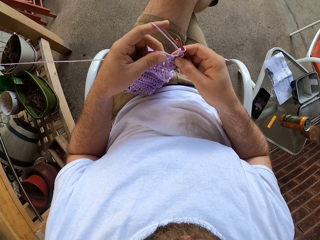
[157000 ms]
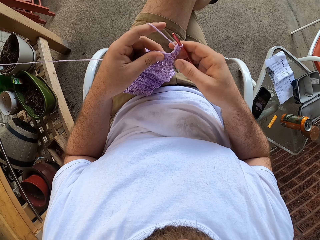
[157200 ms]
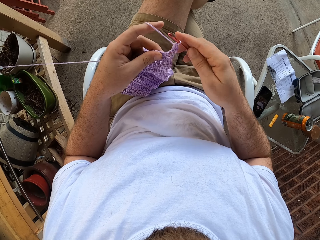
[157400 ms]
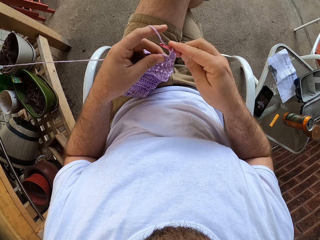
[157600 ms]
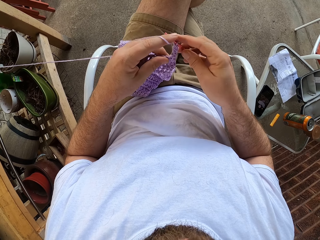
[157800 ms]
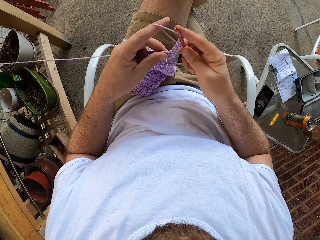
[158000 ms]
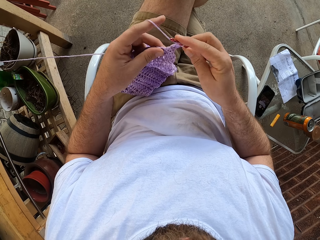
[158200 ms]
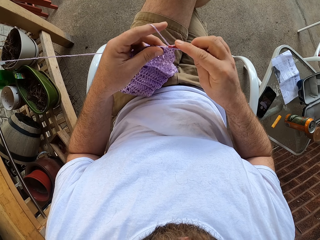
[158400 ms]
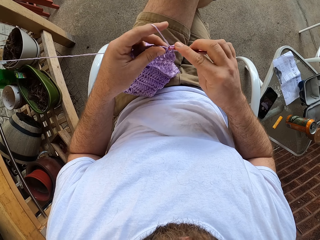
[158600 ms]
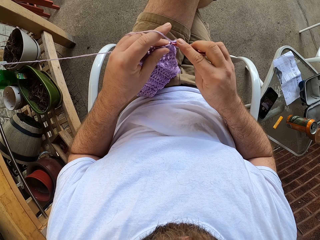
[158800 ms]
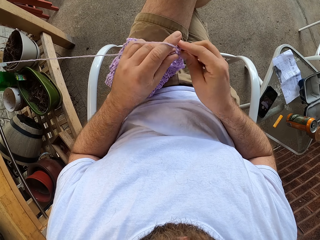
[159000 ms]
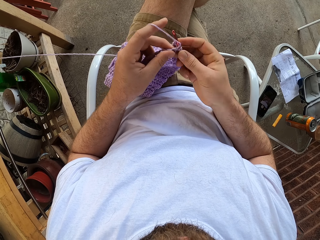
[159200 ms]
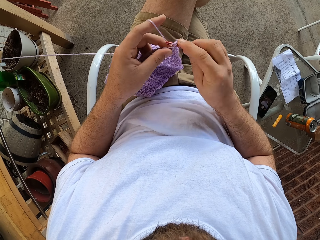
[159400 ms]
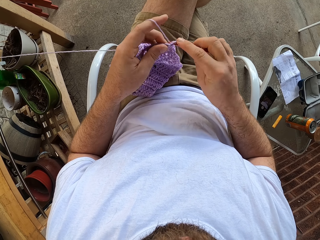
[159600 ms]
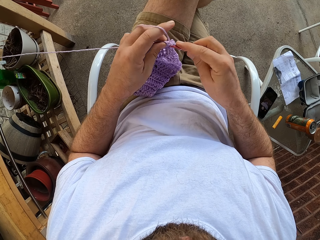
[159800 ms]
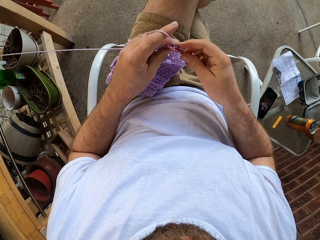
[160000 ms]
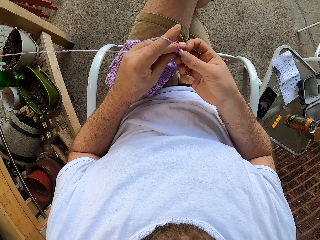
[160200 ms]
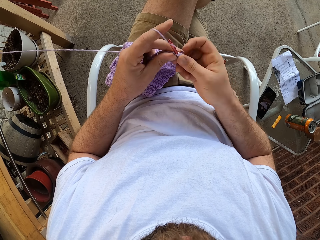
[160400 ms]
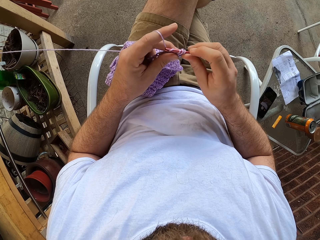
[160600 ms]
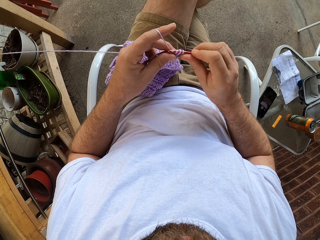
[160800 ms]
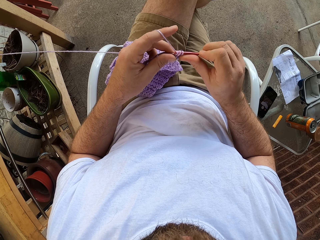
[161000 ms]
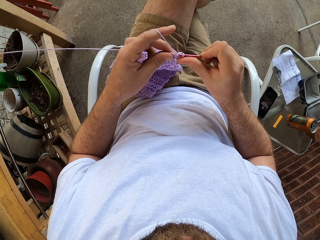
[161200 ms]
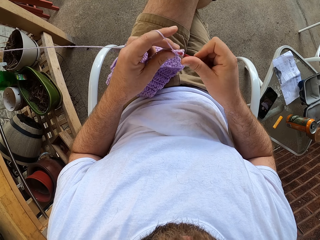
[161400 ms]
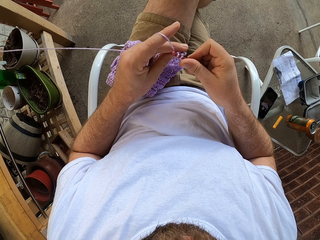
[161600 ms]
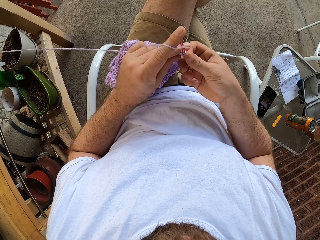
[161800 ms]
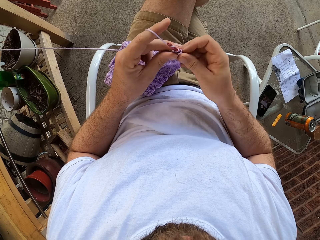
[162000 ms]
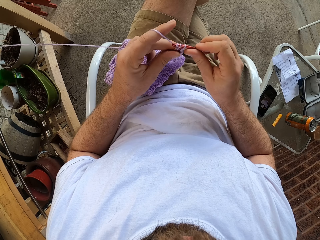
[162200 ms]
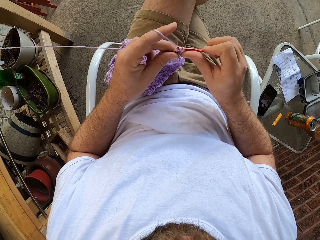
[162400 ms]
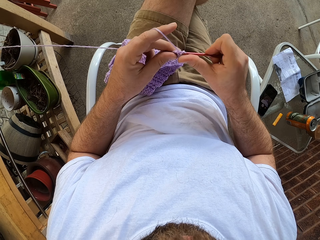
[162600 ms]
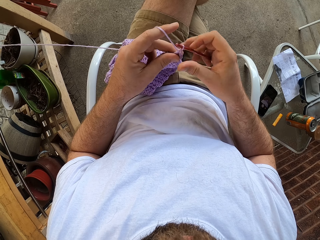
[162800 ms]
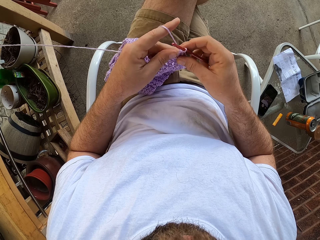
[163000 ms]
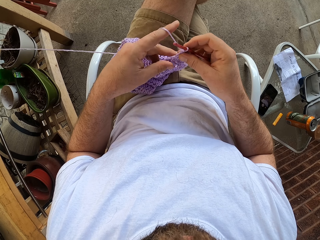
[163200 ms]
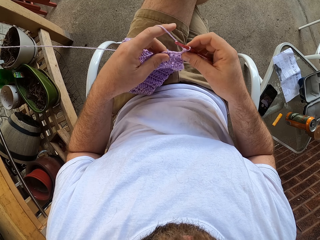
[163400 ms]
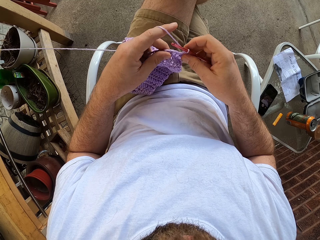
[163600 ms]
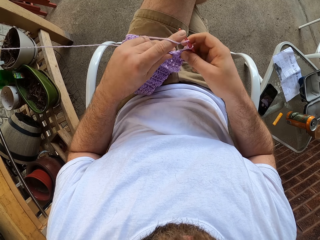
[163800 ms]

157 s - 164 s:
The camera wearer knits the yarn into a knitted garment with the knitting pin.

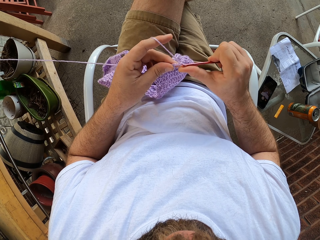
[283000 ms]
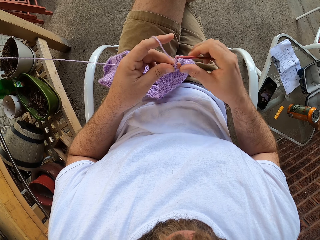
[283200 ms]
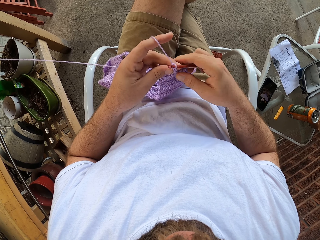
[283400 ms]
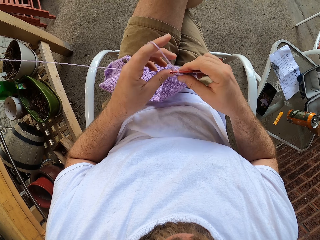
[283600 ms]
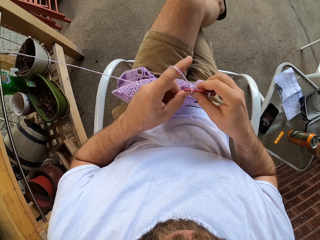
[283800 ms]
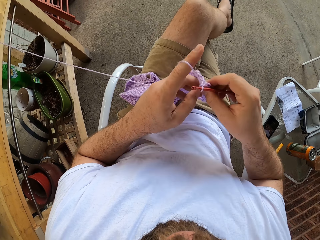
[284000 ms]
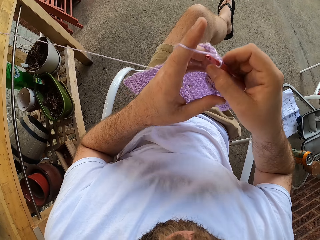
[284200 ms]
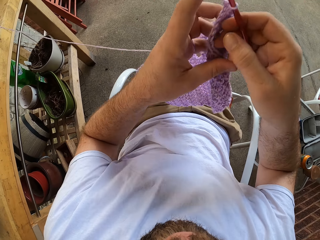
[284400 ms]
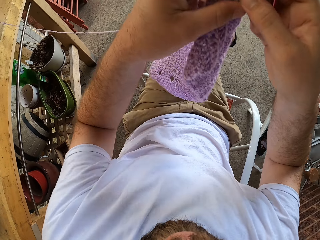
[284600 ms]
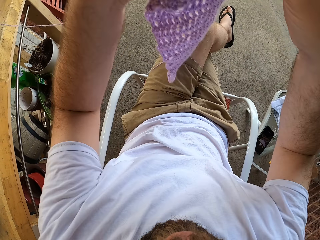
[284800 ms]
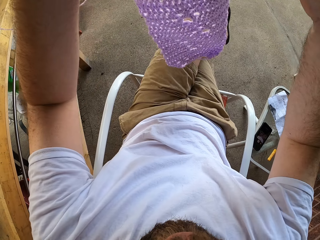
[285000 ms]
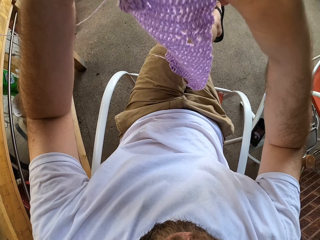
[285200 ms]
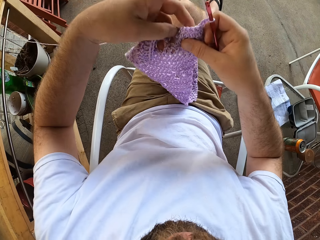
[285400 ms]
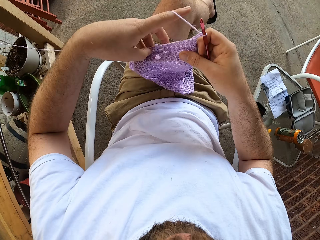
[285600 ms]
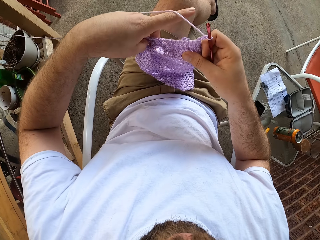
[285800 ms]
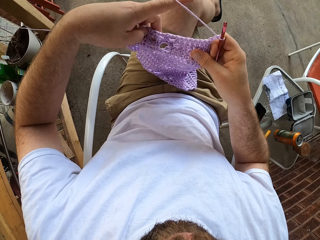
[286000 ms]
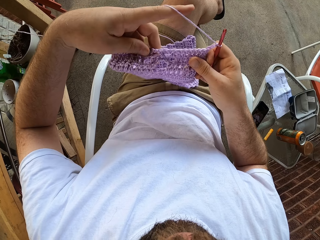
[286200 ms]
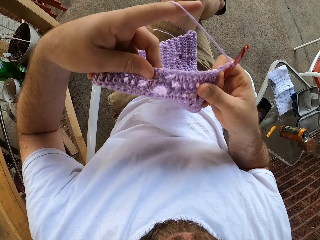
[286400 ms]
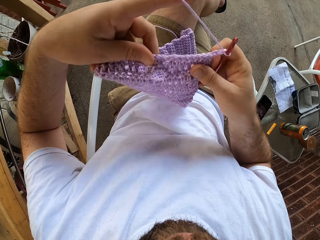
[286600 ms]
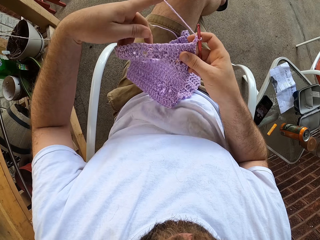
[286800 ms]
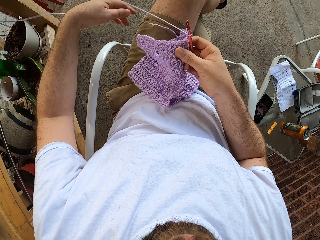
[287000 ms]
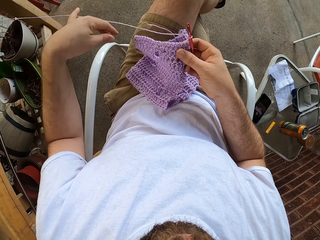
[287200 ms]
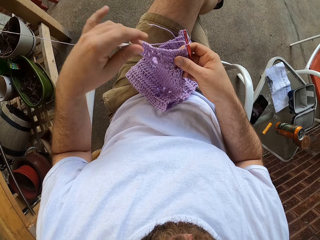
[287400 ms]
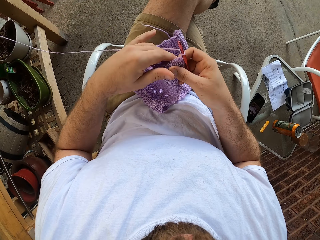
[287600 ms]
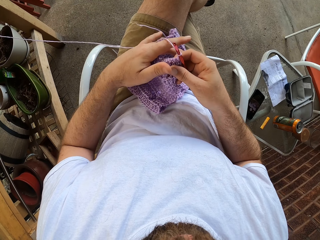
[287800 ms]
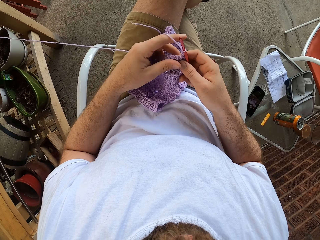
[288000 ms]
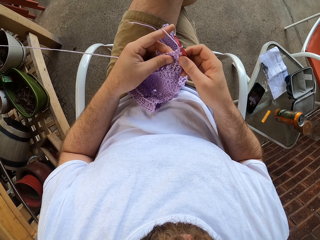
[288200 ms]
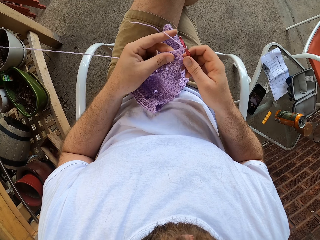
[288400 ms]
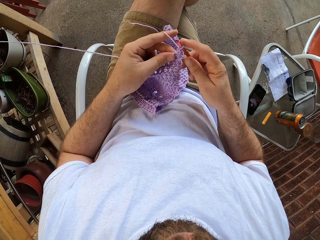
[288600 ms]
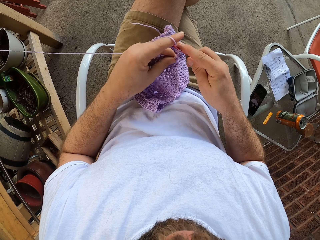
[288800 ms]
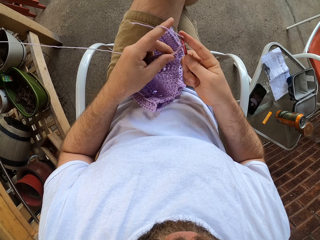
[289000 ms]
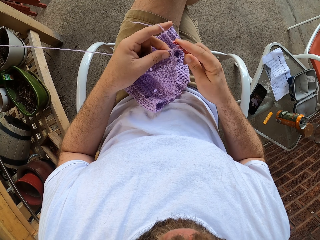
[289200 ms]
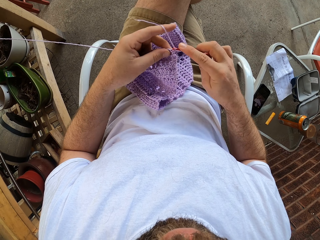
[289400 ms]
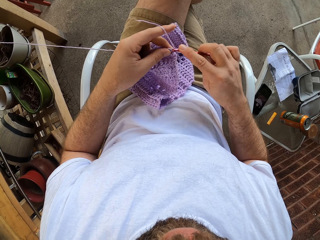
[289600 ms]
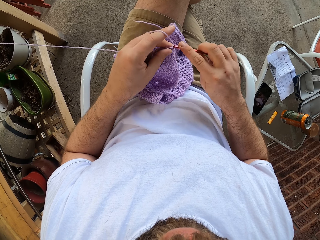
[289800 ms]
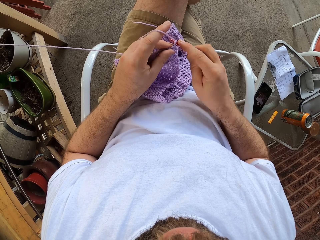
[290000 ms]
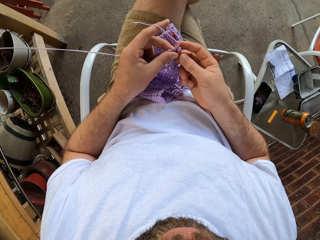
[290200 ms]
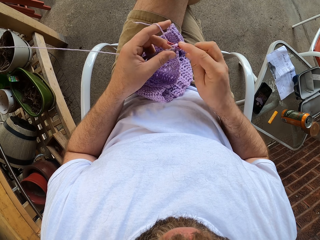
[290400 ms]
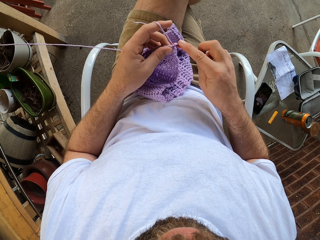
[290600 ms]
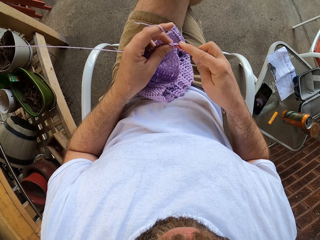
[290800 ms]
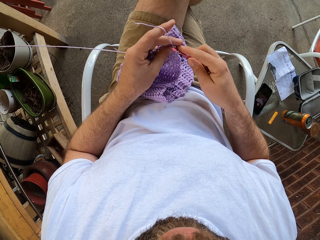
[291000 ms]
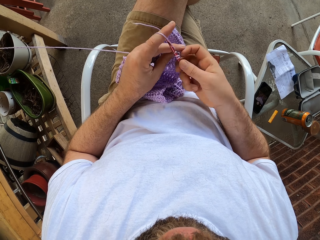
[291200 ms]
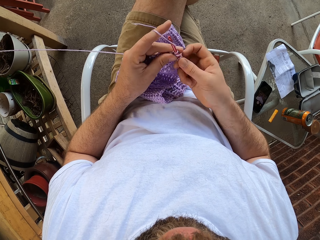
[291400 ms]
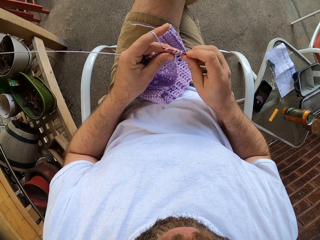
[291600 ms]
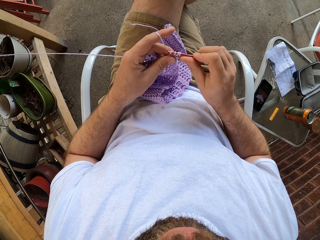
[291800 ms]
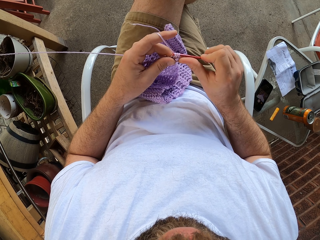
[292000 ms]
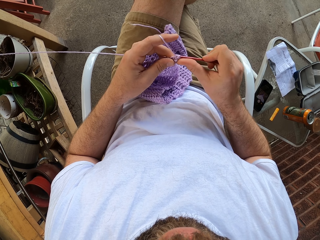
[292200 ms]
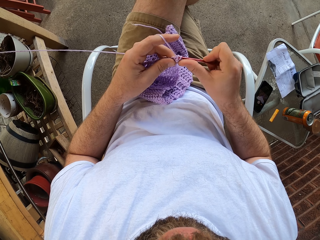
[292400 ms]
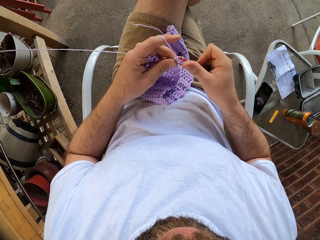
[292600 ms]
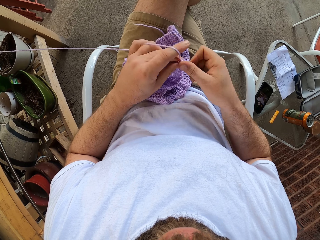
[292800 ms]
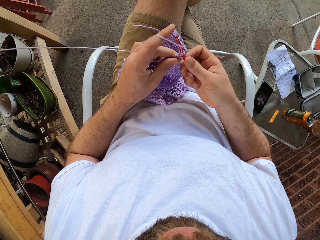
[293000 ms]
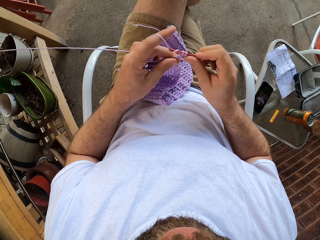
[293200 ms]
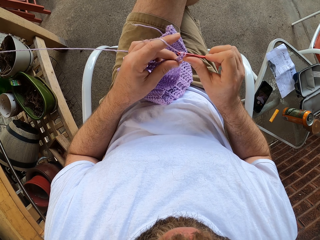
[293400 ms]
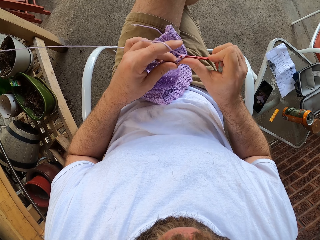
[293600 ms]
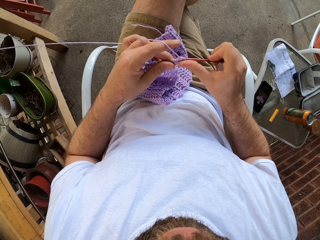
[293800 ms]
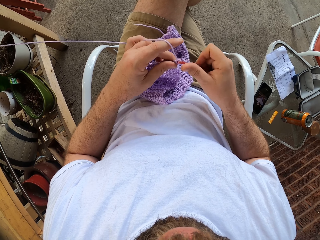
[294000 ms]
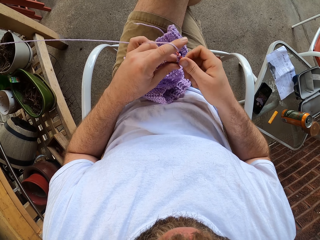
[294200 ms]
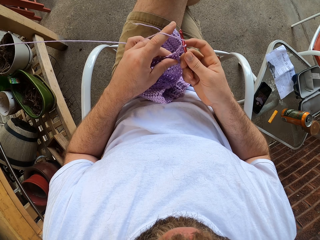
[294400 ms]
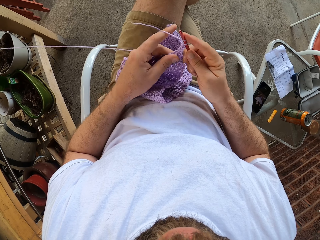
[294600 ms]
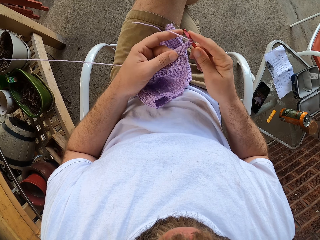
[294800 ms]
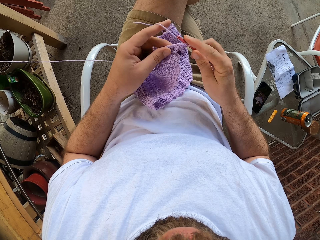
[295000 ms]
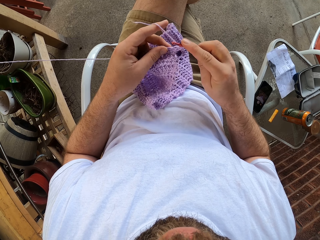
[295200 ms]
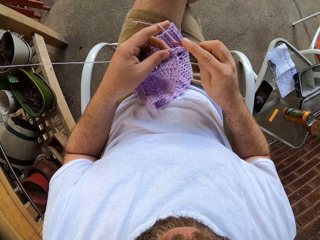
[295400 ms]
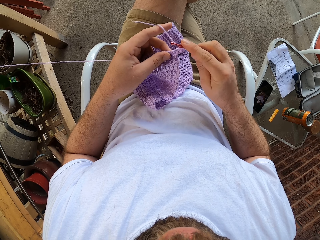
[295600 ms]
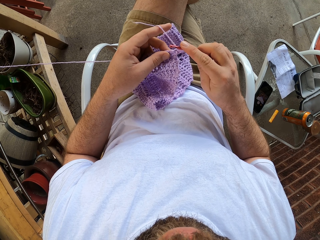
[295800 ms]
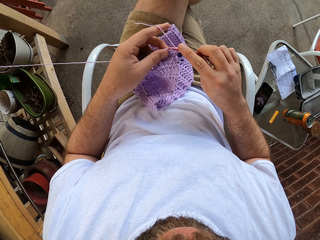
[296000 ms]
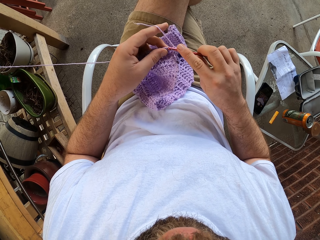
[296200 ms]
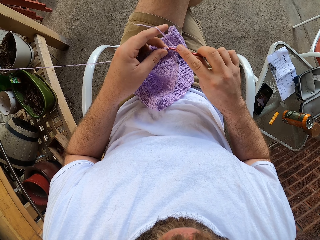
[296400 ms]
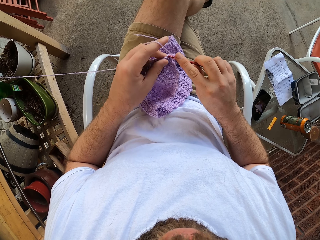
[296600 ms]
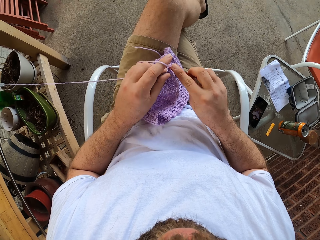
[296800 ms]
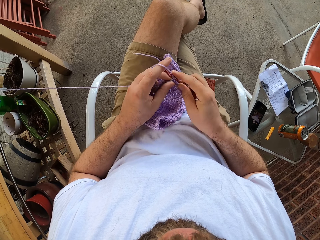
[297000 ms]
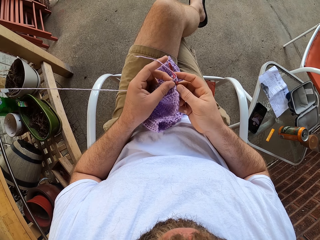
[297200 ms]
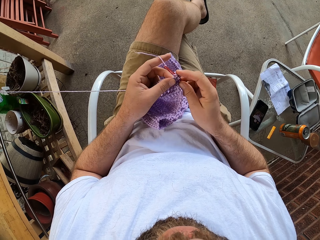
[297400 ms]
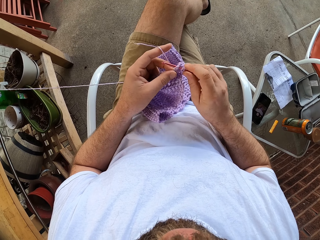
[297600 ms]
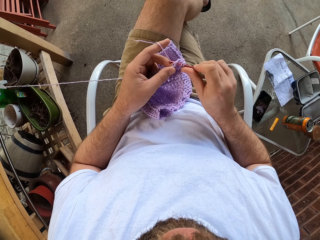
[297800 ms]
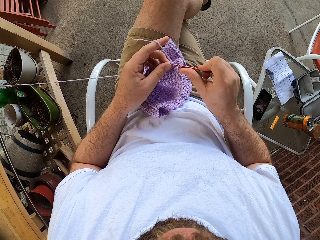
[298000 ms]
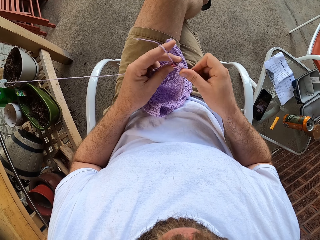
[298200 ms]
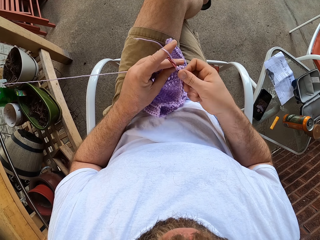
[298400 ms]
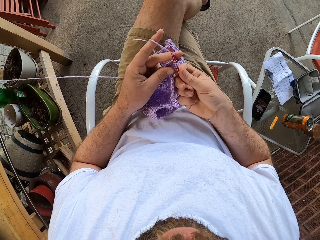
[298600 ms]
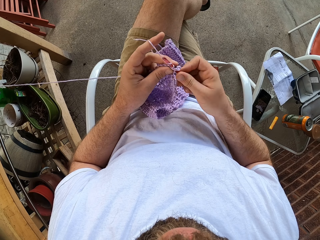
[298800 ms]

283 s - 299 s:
The camera wearer turns the knitted garment in his hands and lowers the knitted garment to his legs. He sews fabric. He knits the yarn into the knitted garment with the knitting pin.
